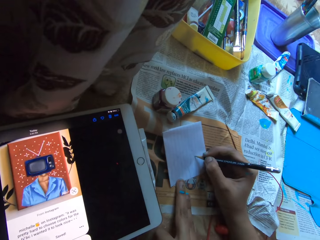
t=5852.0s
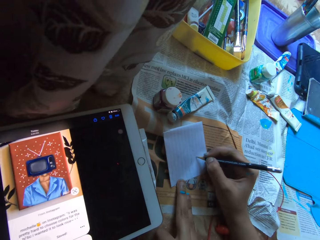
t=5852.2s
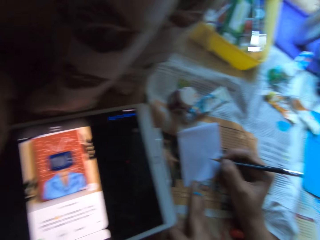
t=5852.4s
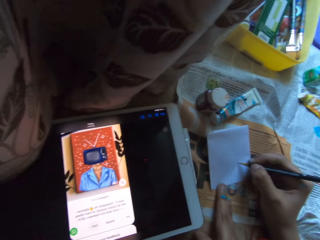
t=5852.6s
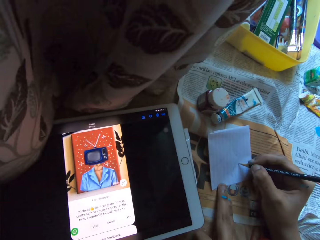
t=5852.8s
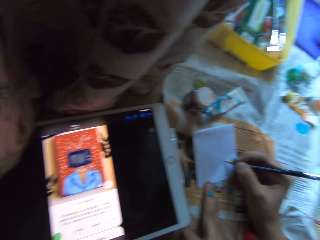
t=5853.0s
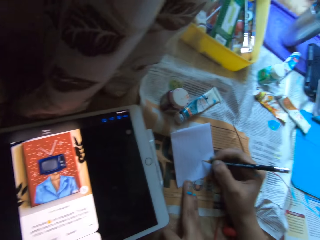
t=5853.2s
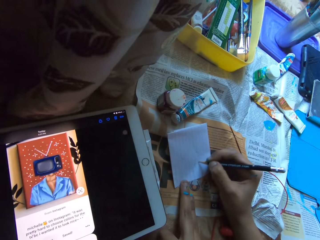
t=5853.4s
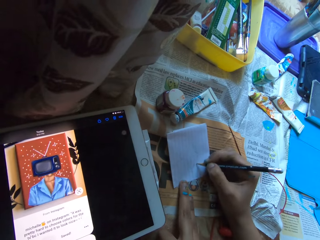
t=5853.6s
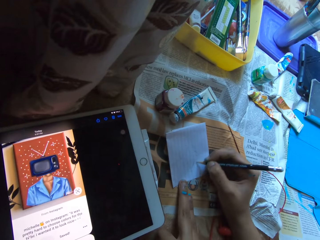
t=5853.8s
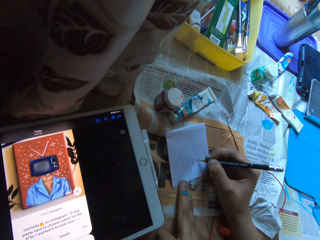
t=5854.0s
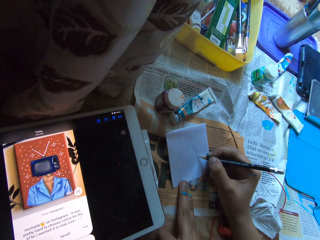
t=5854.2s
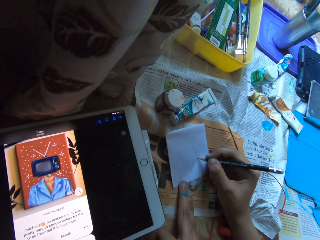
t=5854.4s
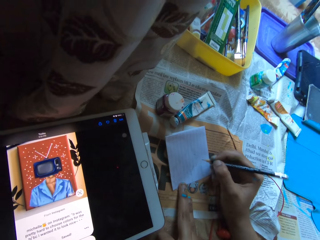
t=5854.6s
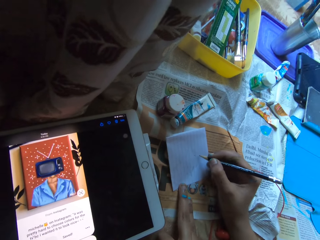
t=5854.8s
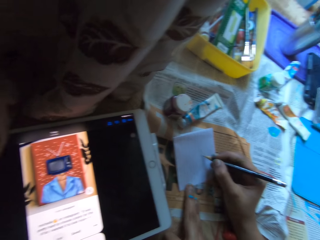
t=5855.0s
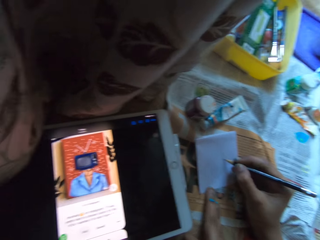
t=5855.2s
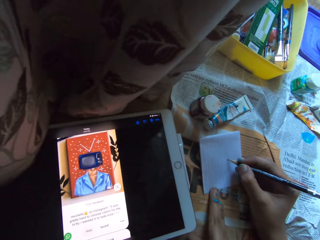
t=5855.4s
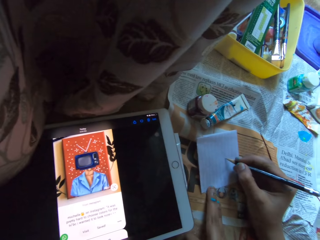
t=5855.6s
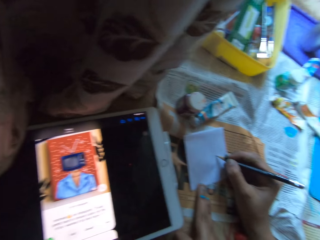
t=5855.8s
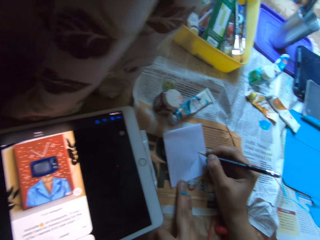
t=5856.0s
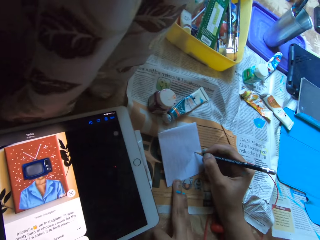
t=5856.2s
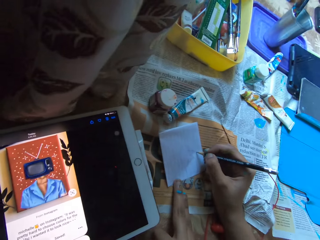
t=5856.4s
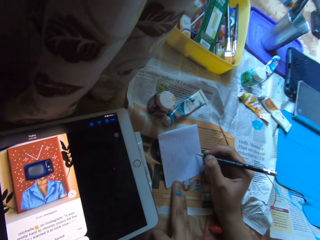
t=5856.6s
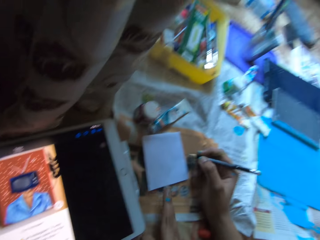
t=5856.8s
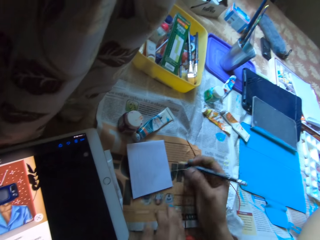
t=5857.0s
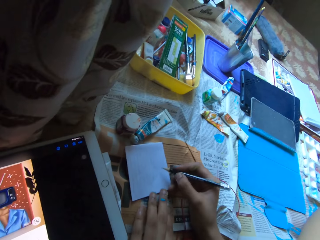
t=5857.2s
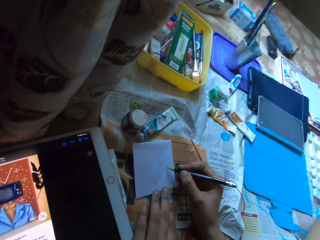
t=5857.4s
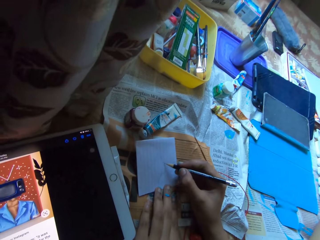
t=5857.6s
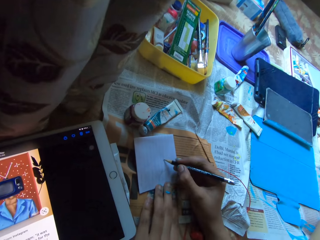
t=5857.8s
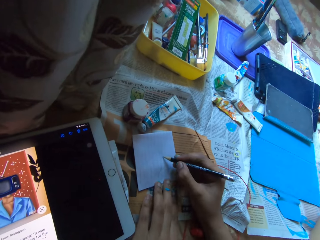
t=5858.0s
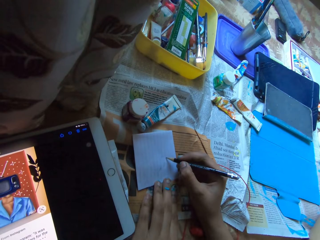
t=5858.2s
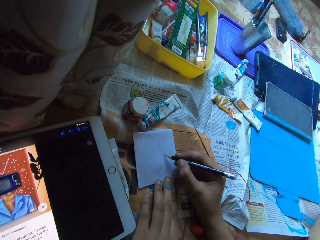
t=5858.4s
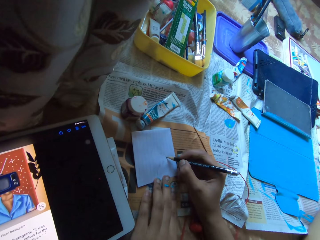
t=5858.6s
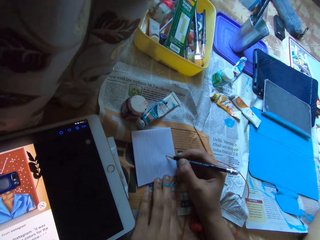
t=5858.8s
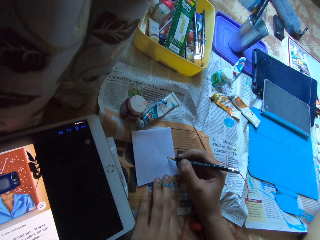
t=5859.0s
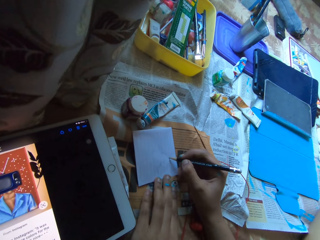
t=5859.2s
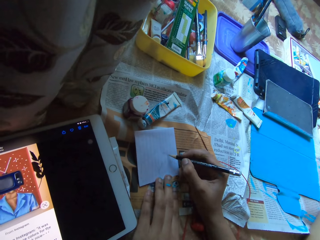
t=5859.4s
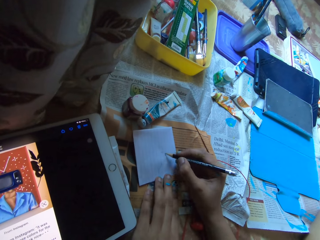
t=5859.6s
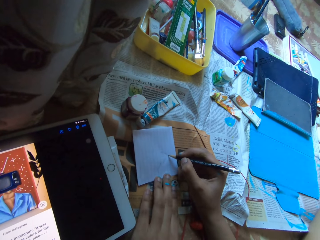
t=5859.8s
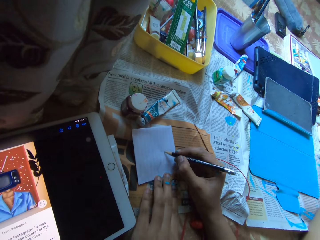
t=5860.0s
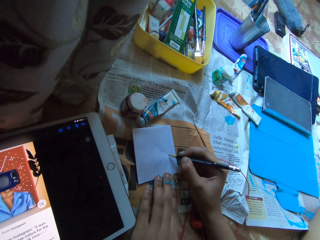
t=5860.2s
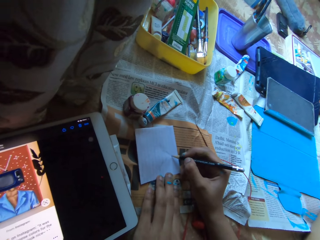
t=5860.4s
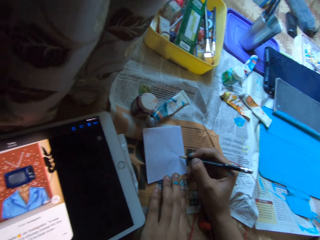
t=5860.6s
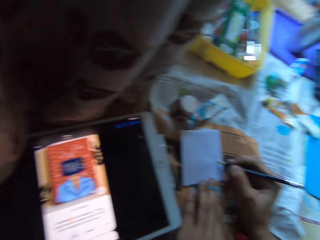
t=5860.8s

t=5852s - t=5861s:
The camera wearer draws with a pencil. They check the tablet. They draw with the pencil.

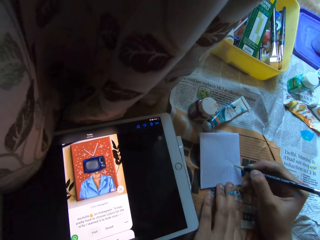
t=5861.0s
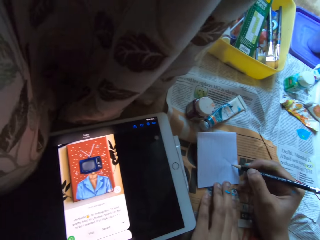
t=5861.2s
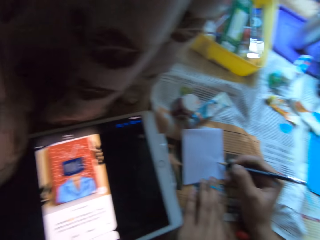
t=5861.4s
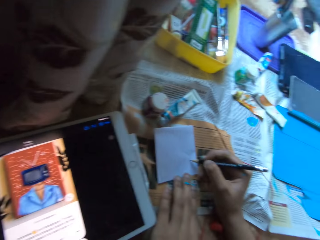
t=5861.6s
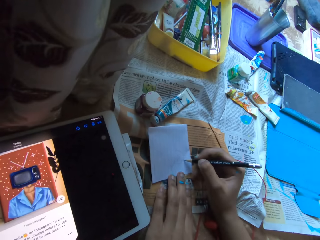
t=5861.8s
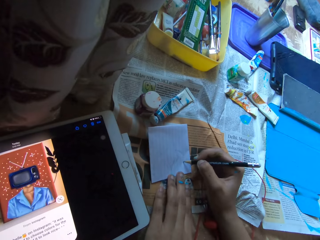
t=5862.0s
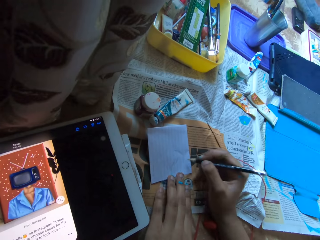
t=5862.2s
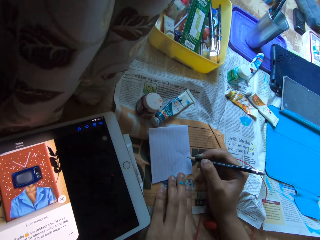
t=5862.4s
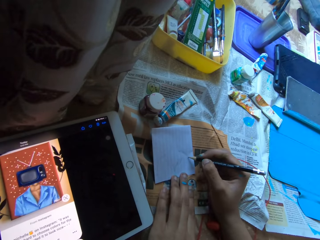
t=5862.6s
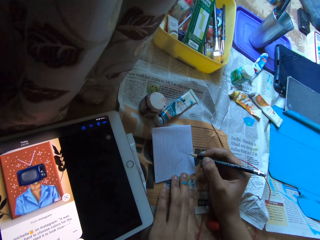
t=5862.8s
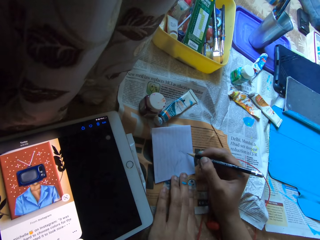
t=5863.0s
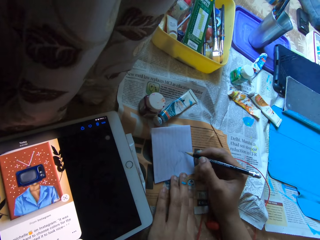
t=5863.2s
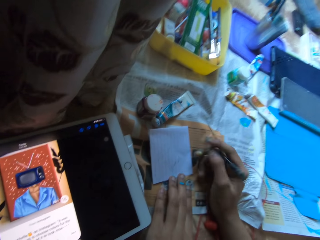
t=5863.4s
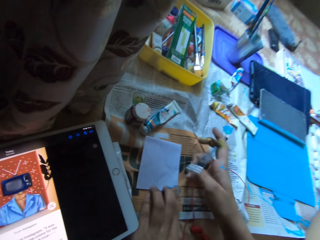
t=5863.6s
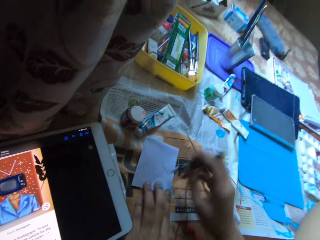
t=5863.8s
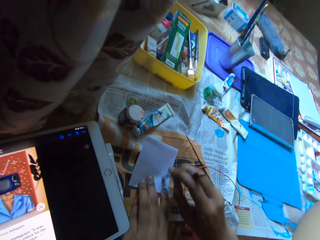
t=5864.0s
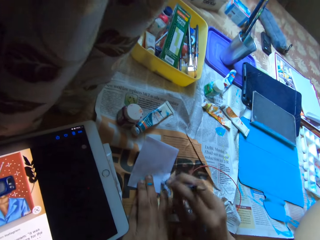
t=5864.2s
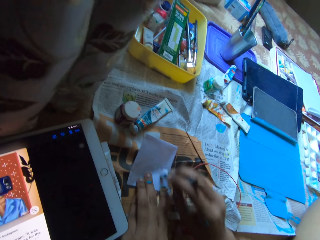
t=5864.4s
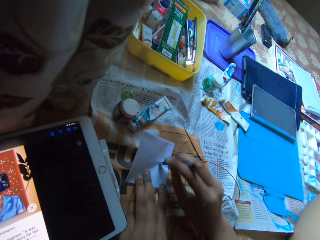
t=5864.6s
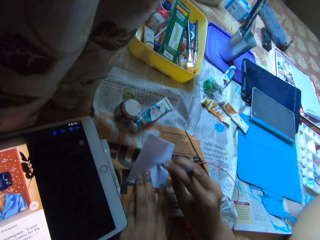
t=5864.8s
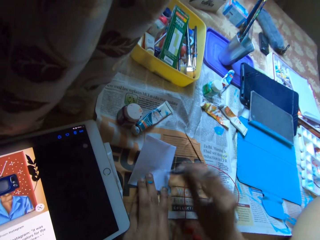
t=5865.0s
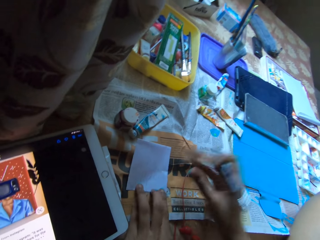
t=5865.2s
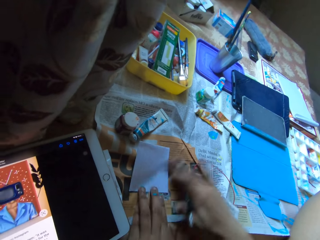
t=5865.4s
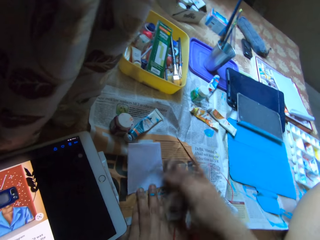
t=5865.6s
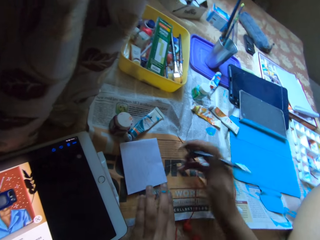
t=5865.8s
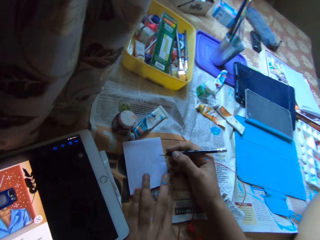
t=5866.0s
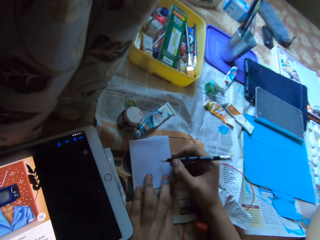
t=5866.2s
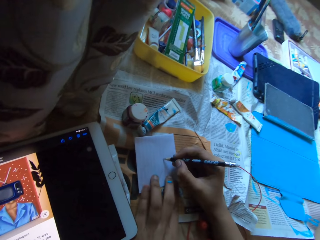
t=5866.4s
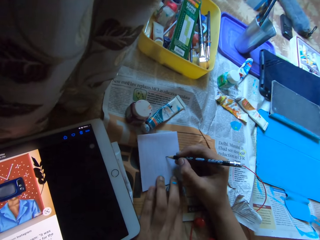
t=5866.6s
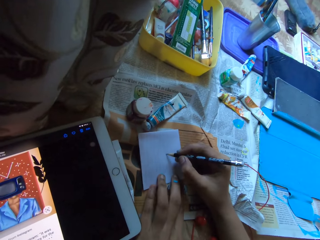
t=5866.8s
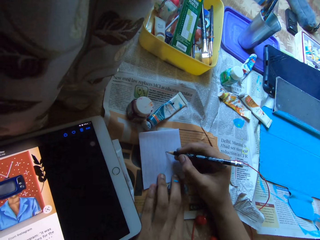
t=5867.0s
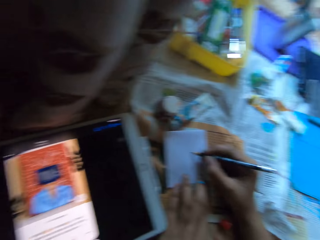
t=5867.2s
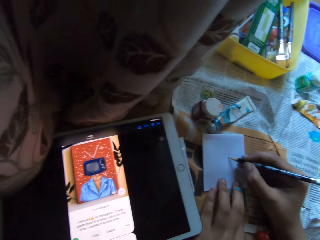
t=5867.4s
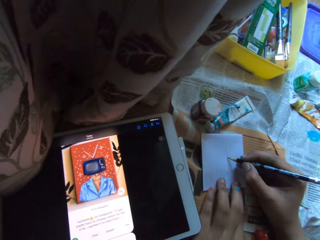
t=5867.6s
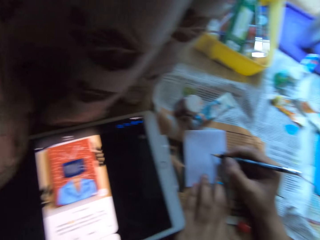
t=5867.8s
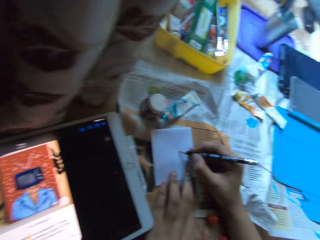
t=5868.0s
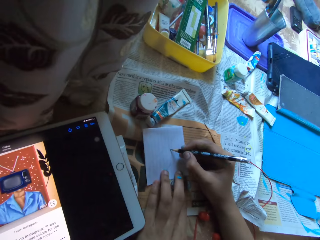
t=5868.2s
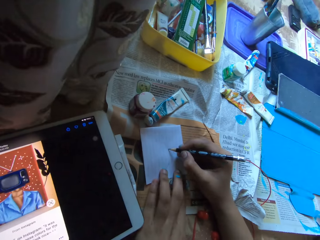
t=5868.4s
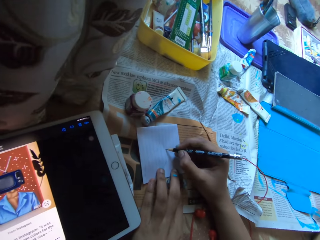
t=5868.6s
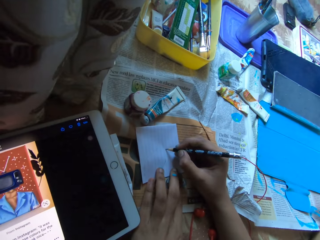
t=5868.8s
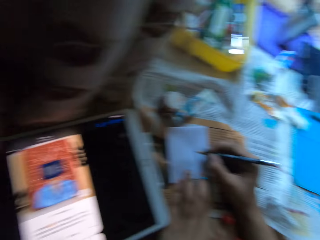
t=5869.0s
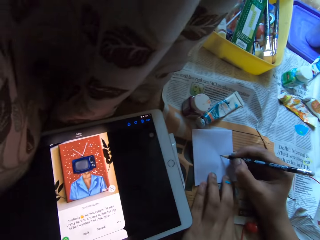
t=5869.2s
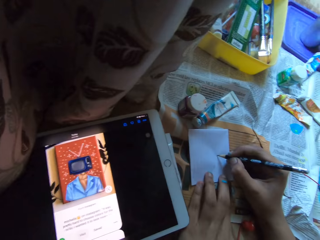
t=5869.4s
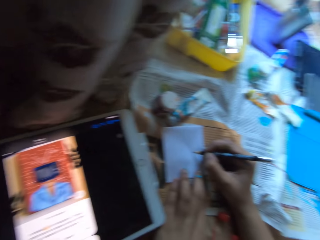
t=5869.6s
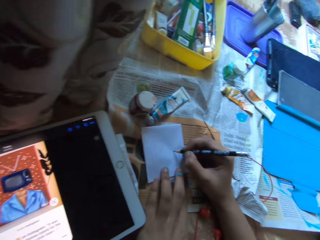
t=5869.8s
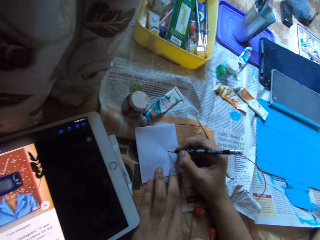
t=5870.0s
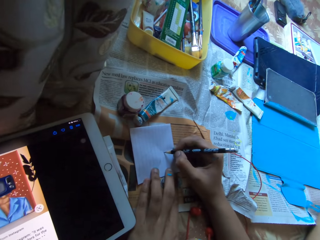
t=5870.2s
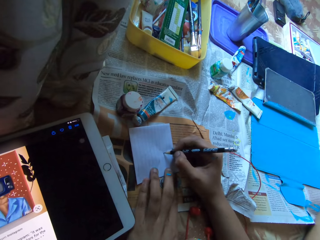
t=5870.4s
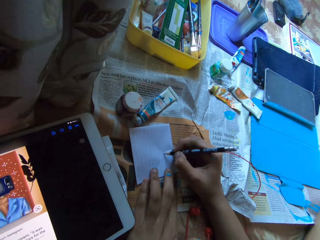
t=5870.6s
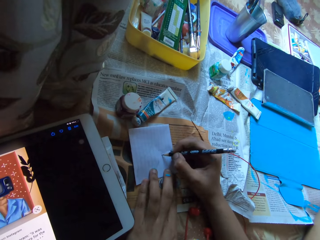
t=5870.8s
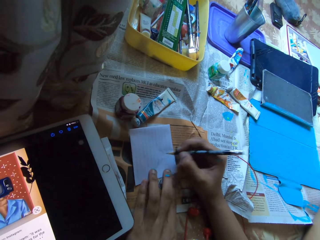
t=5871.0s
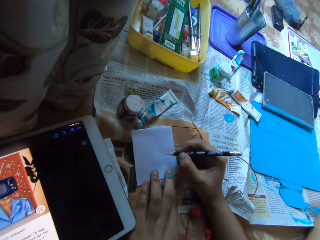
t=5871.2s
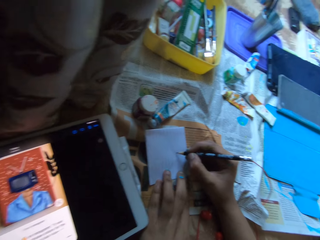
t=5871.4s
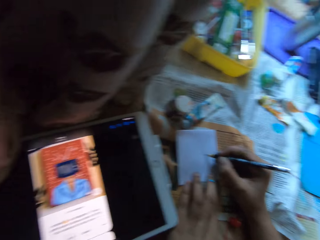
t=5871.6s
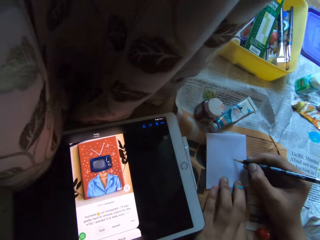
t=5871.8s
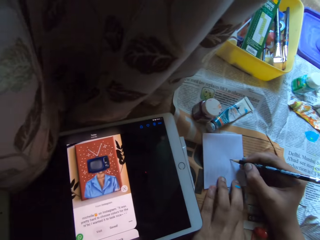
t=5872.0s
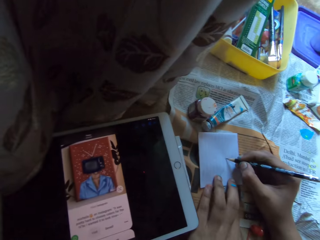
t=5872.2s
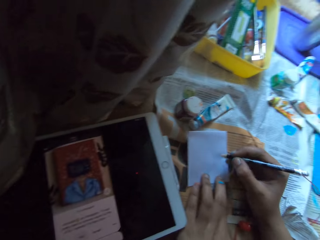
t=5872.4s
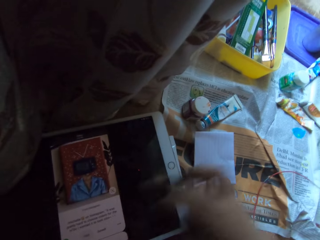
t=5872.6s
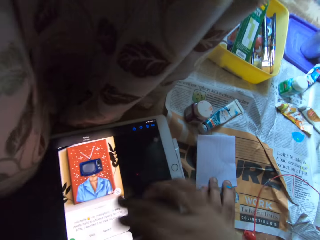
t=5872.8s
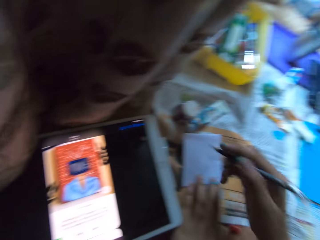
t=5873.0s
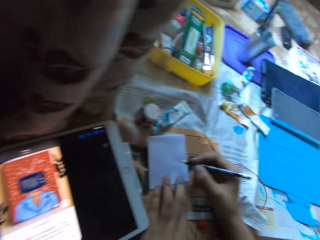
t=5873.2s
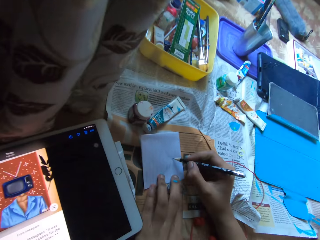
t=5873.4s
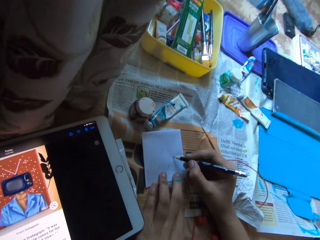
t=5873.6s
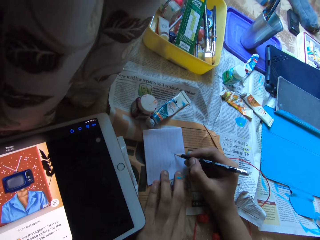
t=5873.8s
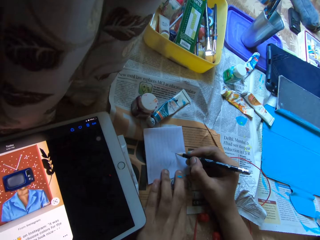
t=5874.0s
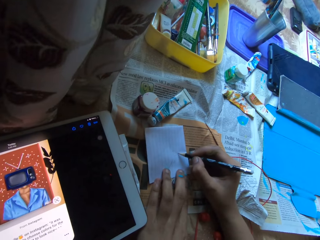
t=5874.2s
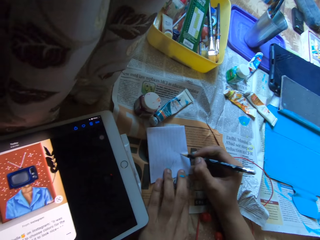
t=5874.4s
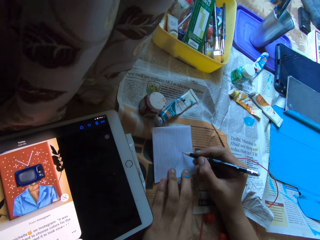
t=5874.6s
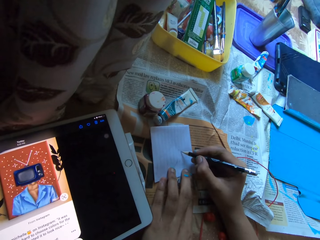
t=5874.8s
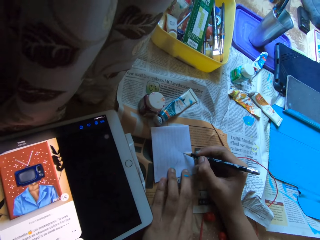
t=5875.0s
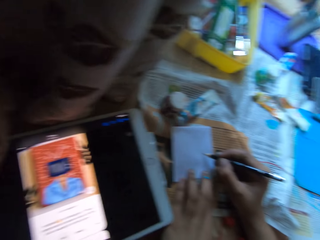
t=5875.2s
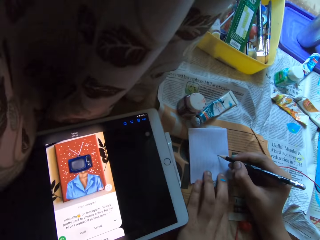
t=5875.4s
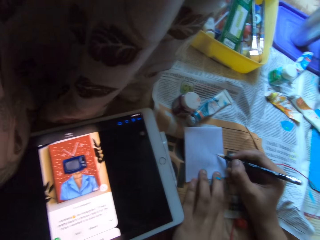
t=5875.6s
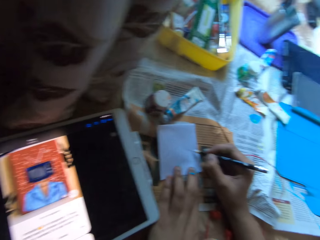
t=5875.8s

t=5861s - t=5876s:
The camera wearer checks the tablet. She draws with a pencil. She erases a line on the sheet of paper with the pencil eraser in her right hand. She wipes off eraser shavings from the sheet of paper with her right hand. She draws on the sheet of paper with the pencil in her right hand. She checks the tablet. She draws with the pencil. She checks the tablet. She draws with the pencil. She checks the tablet. She touches the tablet with her right hand. She draws on the sheet of paper with the pencil in her right hand.
